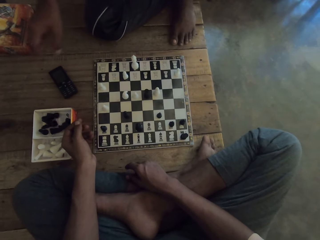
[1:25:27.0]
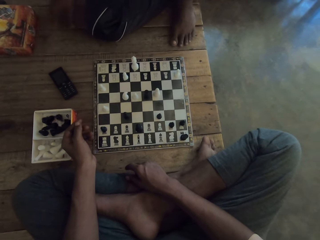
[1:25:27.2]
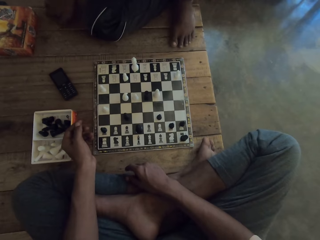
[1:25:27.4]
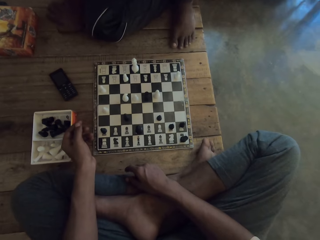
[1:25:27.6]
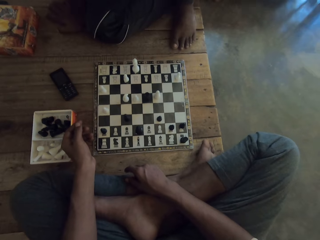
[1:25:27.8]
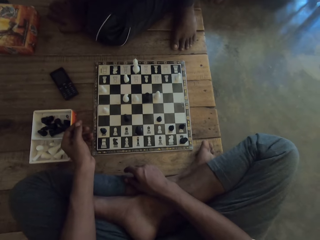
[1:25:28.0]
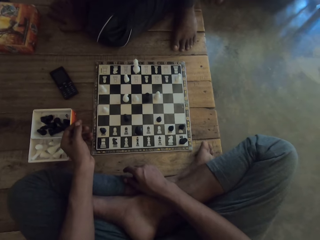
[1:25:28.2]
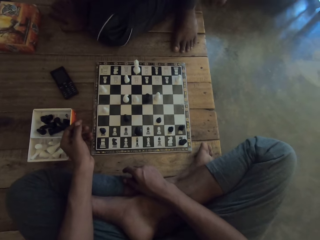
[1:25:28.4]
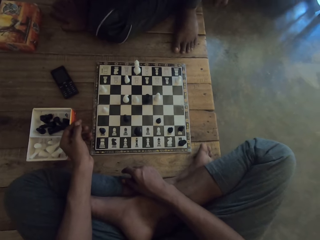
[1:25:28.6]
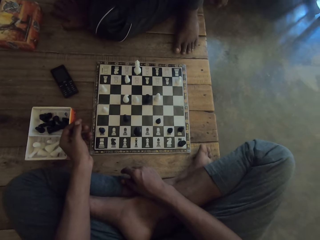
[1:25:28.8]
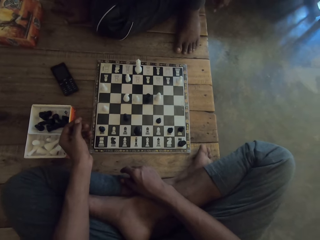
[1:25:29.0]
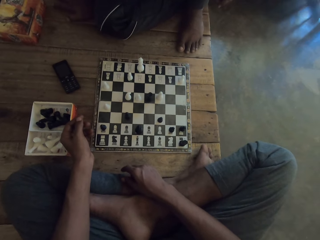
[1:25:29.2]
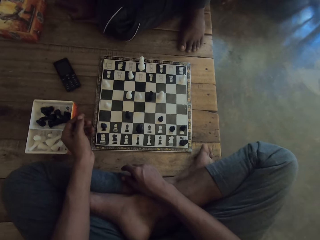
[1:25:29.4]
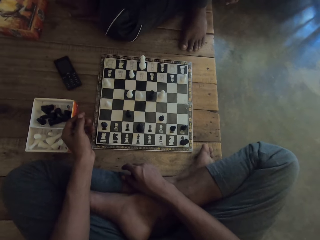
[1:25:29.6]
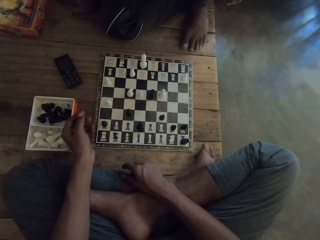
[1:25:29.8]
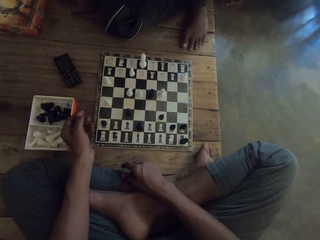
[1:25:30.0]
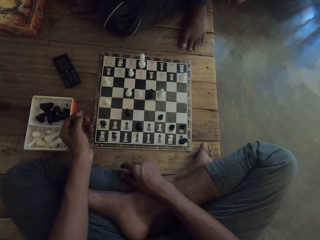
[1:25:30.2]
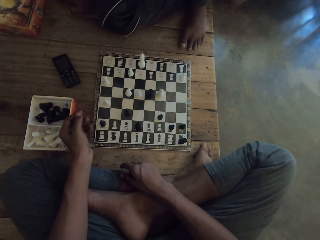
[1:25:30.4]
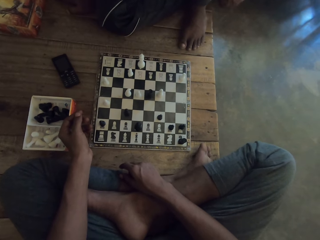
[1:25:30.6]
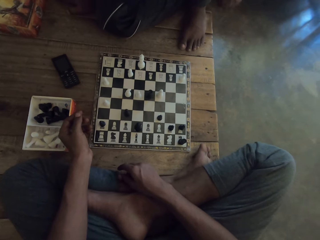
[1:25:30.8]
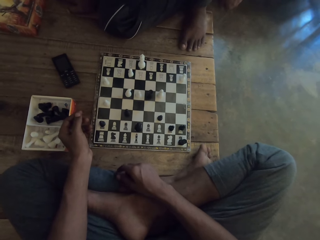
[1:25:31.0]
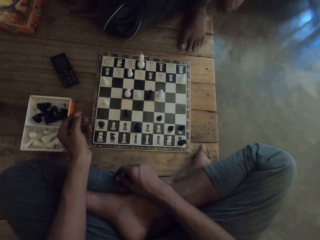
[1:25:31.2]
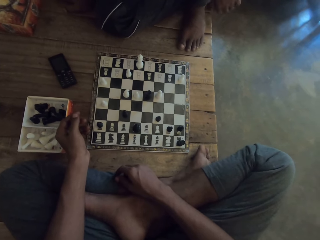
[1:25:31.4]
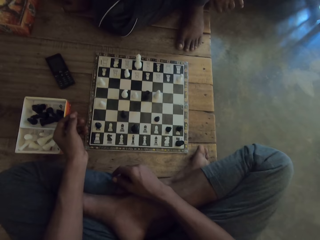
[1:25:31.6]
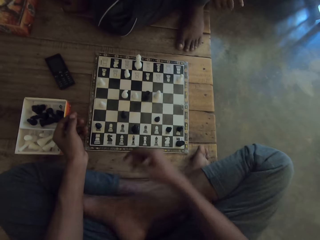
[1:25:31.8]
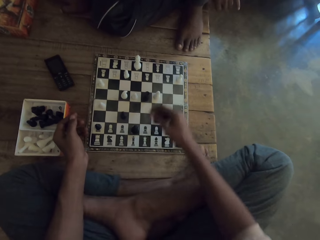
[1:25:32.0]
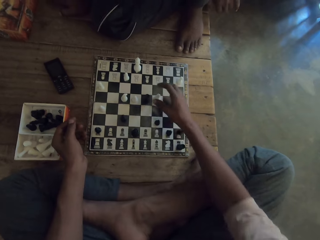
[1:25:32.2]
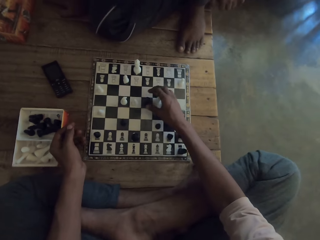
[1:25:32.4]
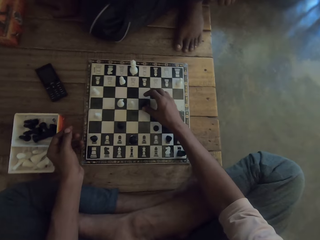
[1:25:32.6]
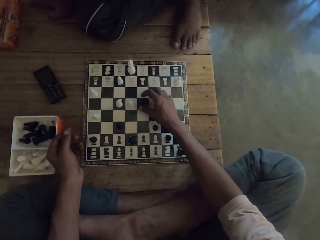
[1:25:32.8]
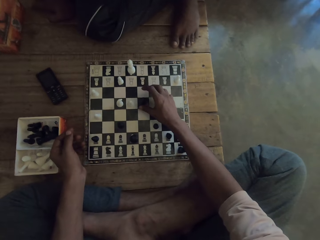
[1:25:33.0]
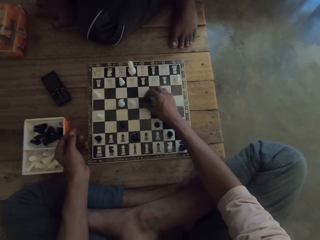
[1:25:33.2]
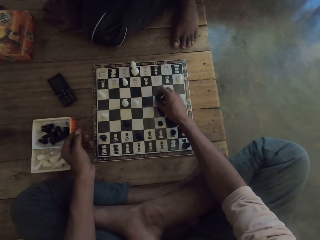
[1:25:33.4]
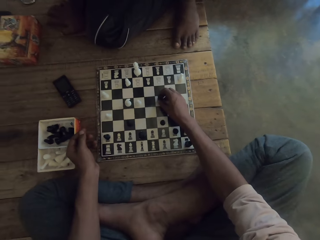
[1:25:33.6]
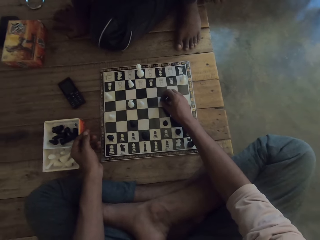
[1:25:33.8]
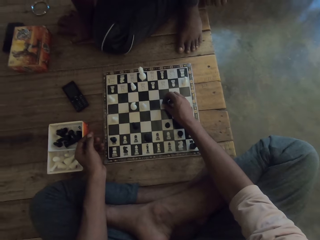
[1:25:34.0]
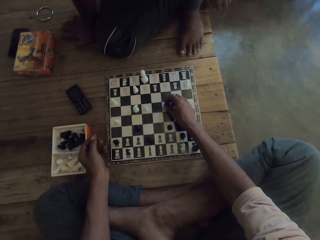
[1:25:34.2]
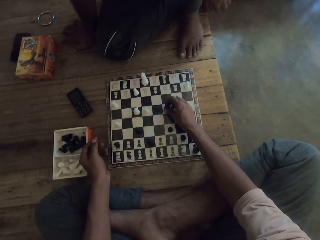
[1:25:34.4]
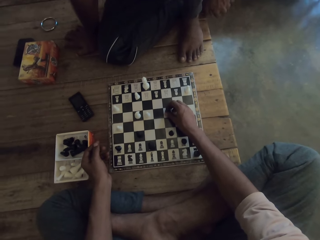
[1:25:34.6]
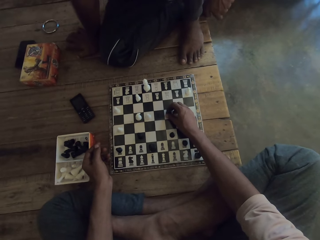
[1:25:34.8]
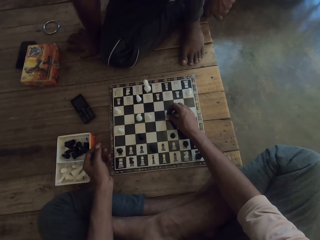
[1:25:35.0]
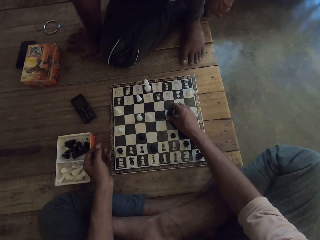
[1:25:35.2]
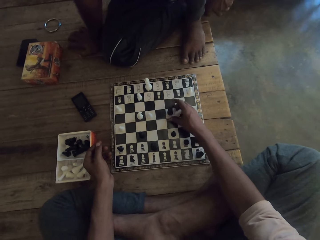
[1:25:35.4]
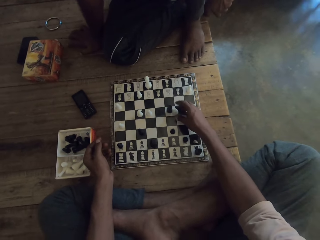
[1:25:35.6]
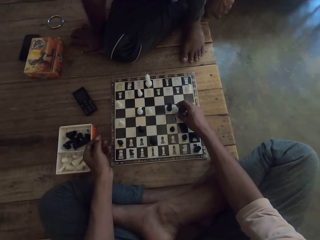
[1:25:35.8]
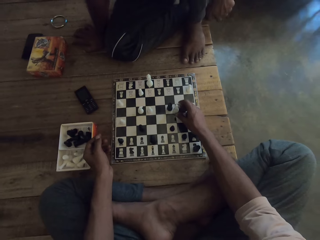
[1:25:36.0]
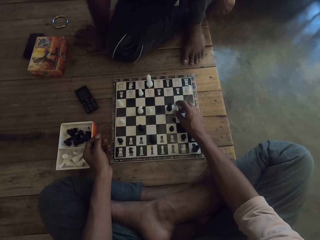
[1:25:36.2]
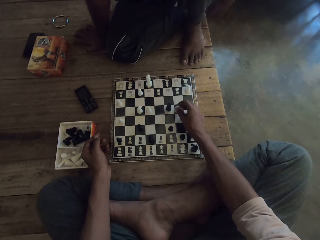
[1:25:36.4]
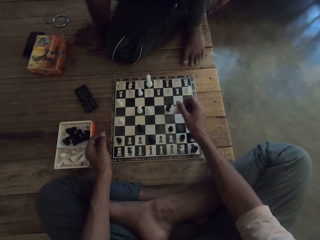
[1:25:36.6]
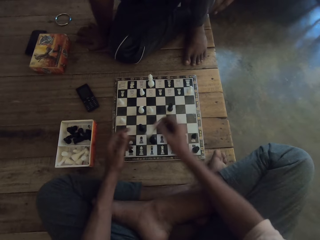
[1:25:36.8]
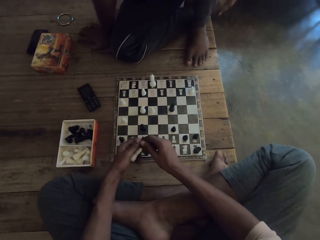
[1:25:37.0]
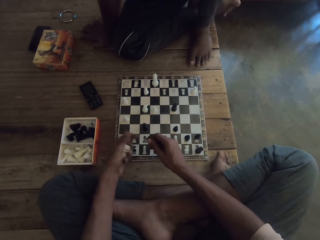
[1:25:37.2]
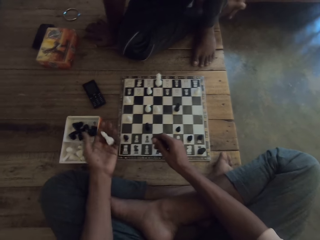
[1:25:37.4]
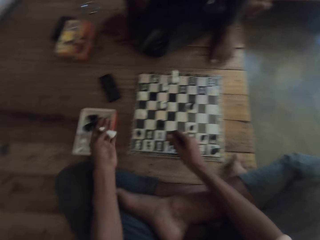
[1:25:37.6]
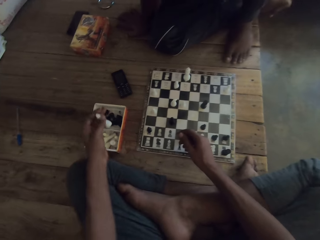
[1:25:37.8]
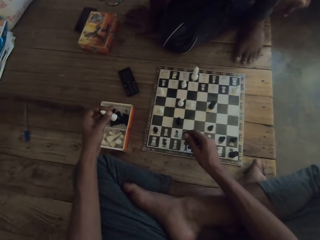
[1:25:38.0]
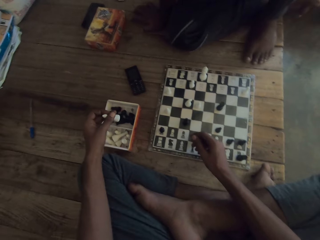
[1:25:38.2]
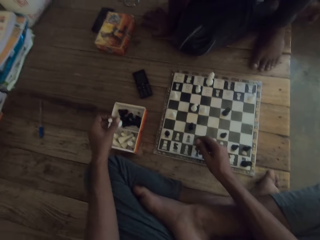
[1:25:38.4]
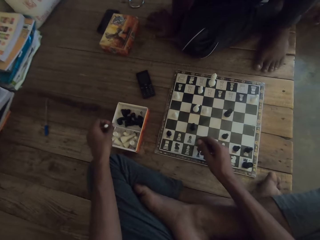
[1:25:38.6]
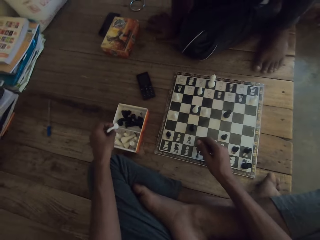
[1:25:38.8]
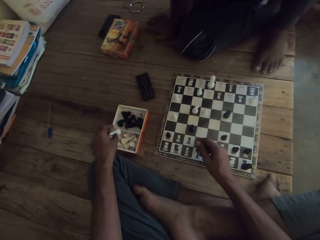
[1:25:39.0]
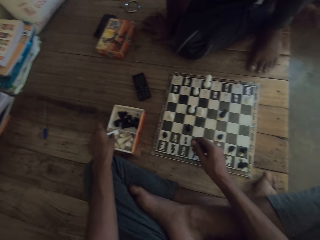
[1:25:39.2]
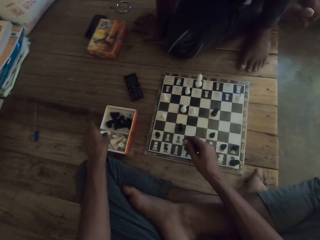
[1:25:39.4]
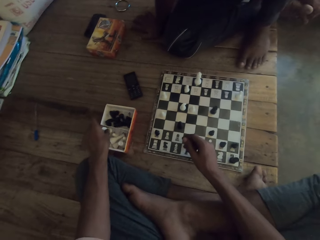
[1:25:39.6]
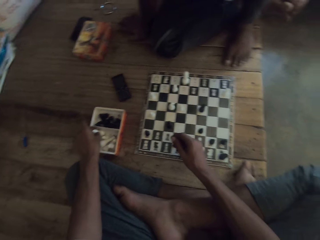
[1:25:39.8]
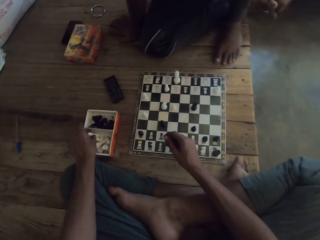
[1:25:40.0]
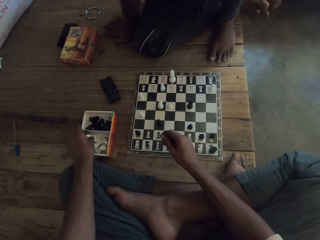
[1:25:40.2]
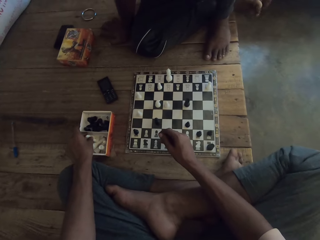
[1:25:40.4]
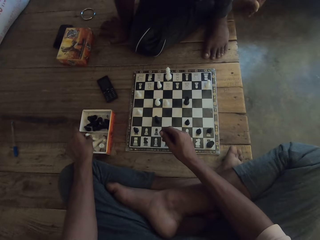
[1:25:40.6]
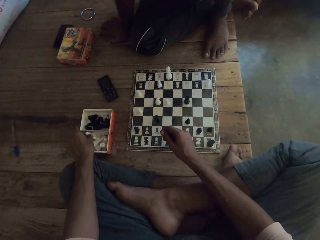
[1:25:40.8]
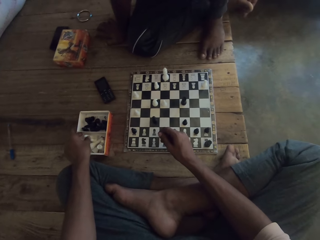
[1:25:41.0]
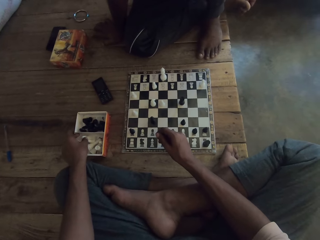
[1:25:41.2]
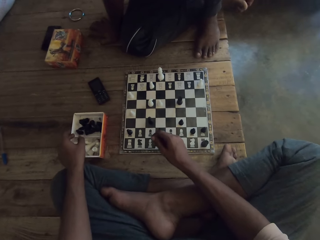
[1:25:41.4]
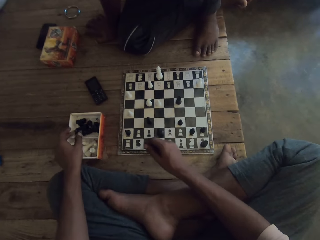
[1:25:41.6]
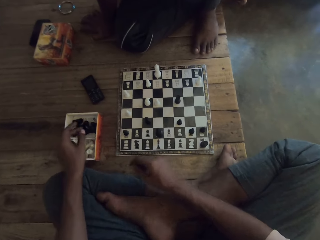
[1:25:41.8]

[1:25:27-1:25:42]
A man drops the black knight in the chess box. The camera wearer looks at the chess board. He plays chess. He moves a black rook on the chess board. He picks up a white bishop on the chess board with his right hand. He passes the white bishop from his right hand to his left hand. He drops the white bishop on his left hand in the chess box.

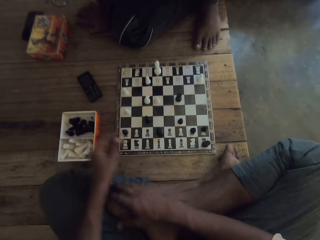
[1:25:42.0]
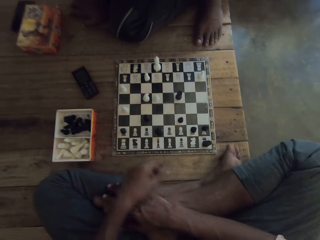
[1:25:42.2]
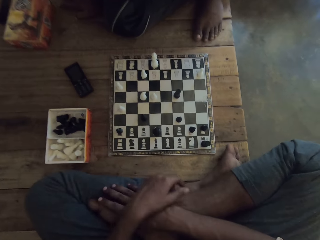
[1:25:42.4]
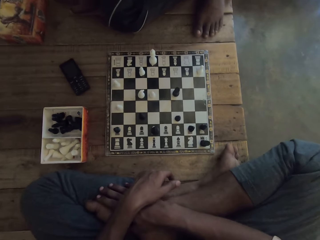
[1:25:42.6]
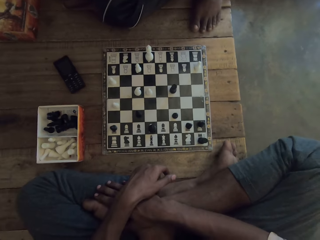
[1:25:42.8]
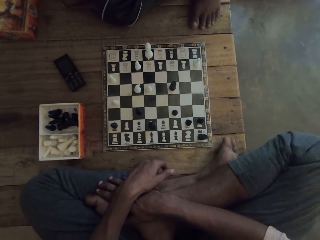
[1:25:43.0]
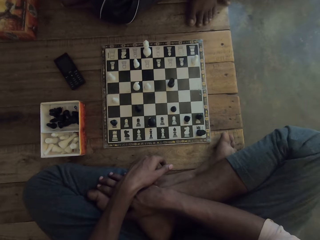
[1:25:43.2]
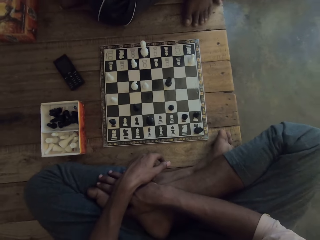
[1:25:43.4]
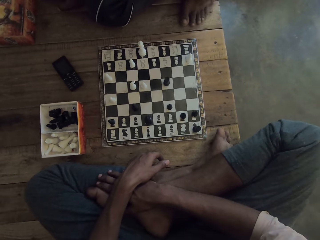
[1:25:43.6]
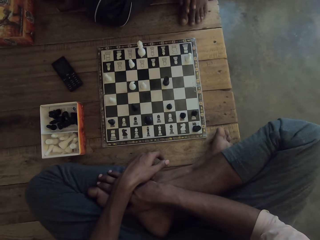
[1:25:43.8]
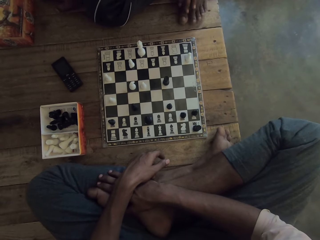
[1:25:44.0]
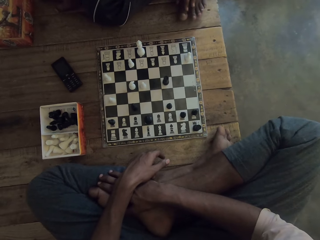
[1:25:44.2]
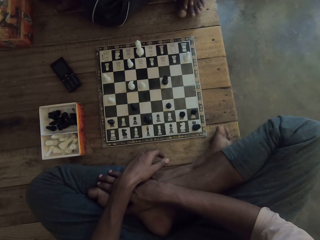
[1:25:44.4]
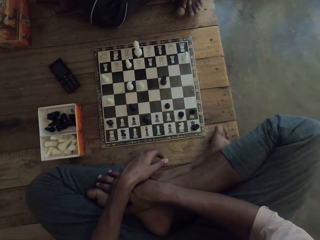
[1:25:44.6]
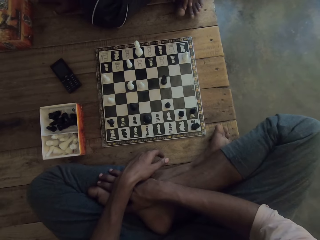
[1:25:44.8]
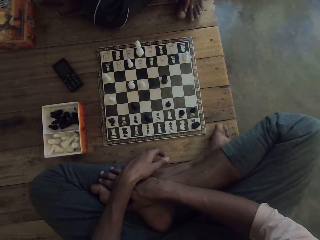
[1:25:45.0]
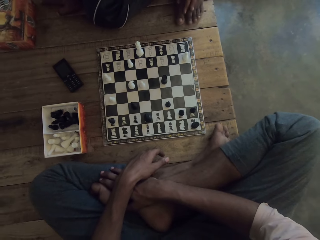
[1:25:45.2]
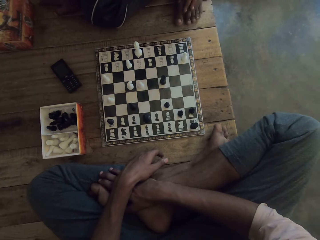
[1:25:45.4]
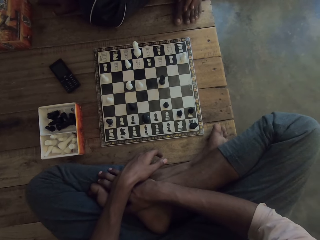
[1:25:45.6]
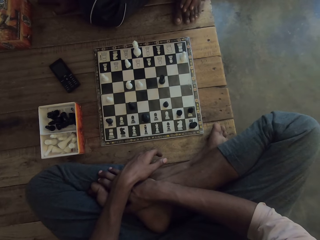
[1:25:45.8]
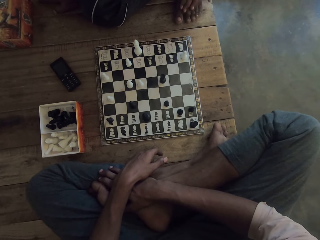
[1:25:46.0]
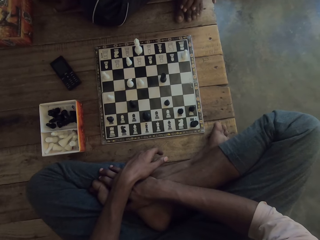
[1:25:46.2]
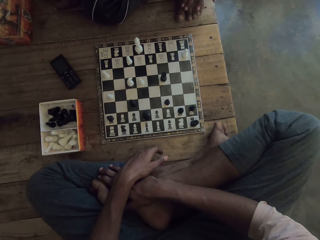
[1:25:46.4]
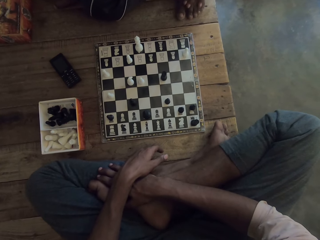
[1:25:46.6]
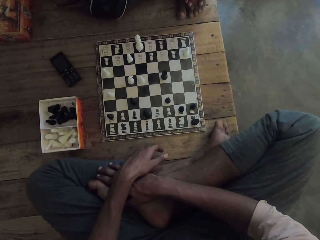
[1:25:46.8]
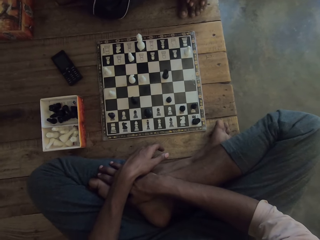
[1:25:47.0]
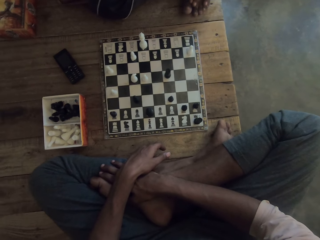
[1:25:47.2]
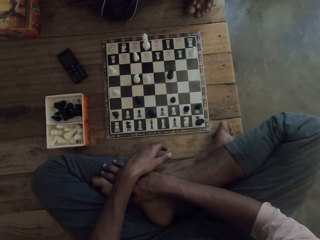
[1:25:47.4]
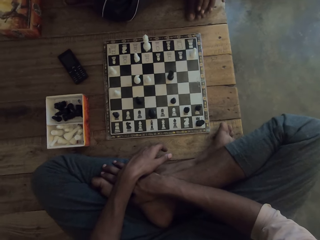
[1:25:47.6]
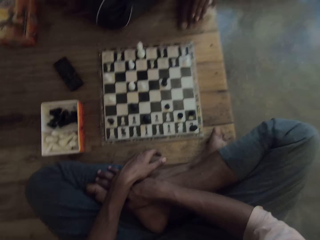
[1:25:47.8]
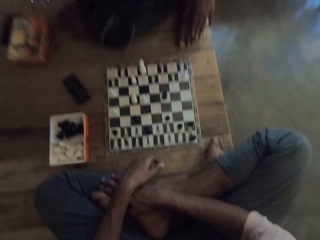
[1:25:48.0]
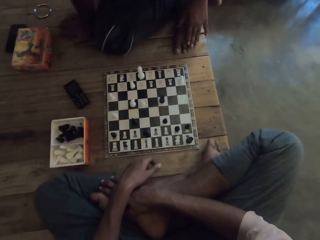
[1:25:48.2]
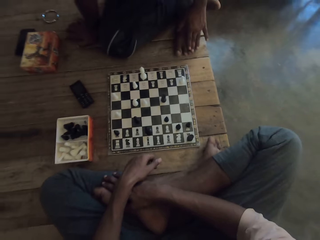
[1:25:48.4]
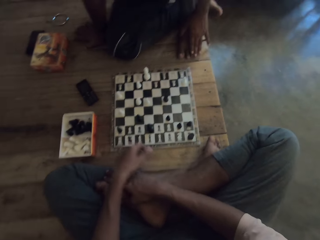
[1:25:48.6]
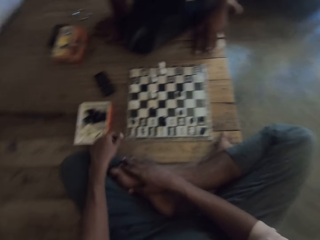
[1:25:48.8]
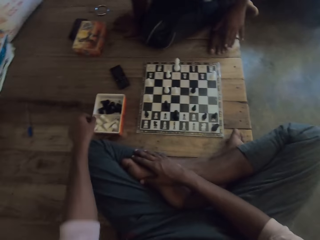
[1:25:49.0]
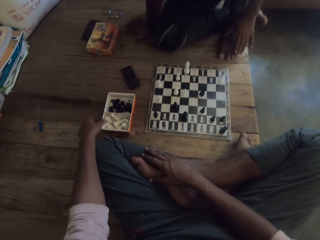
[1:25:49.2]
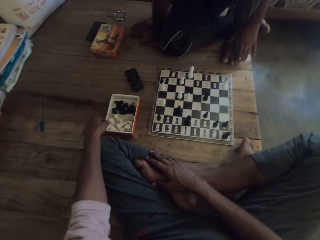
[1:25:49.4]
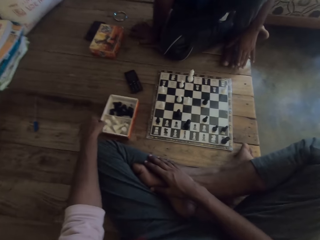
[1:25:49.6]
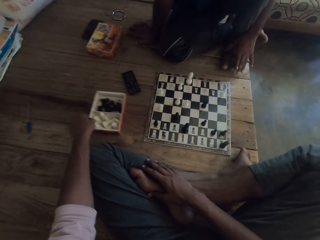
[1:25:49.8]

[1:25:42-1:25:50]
The camera wearer looks at the chess board.
